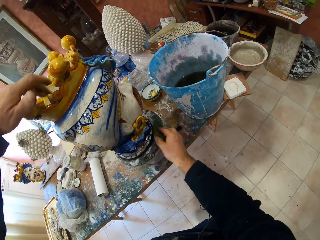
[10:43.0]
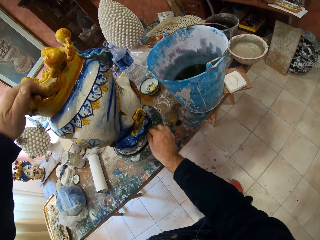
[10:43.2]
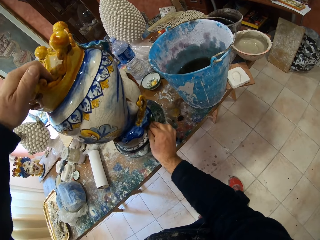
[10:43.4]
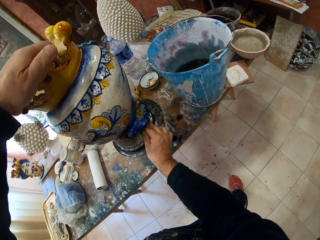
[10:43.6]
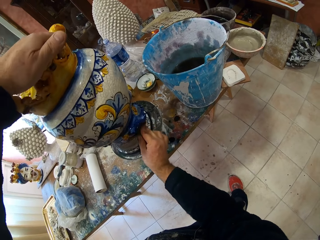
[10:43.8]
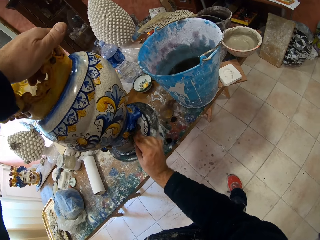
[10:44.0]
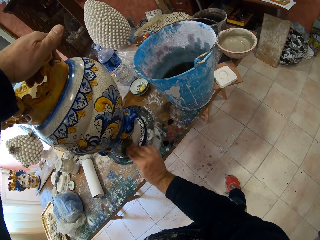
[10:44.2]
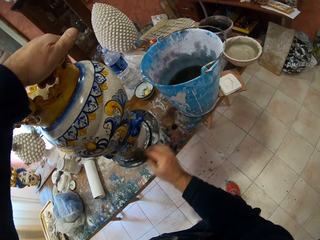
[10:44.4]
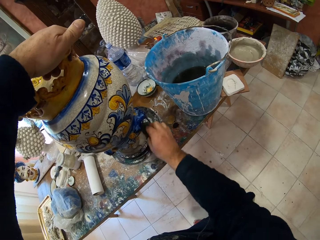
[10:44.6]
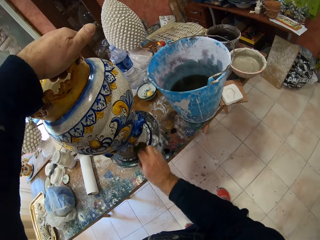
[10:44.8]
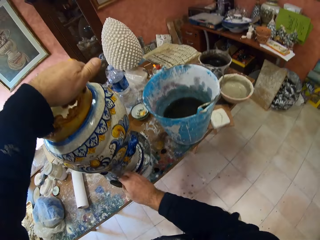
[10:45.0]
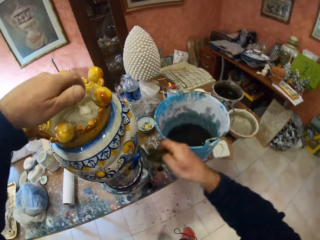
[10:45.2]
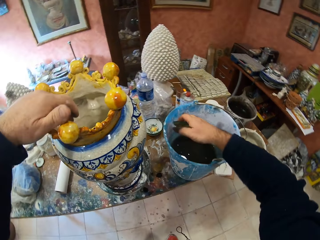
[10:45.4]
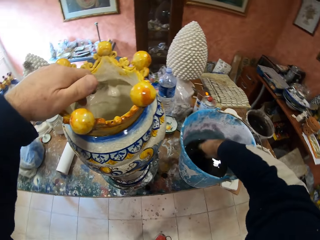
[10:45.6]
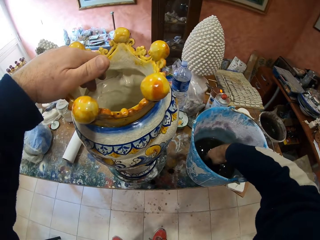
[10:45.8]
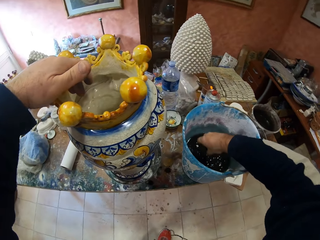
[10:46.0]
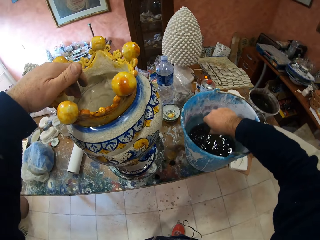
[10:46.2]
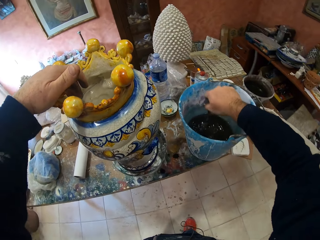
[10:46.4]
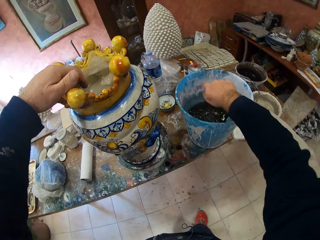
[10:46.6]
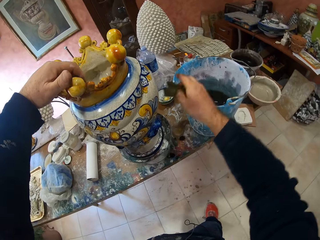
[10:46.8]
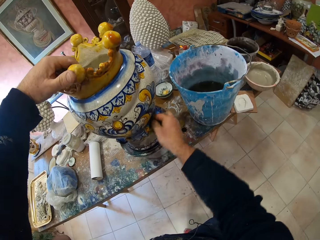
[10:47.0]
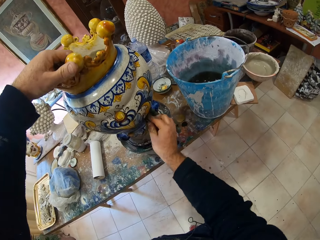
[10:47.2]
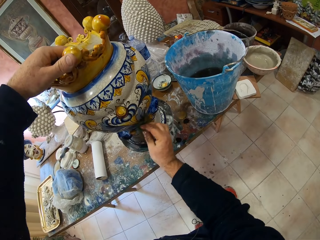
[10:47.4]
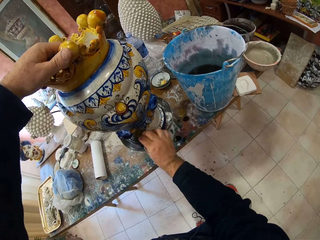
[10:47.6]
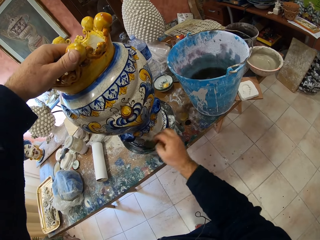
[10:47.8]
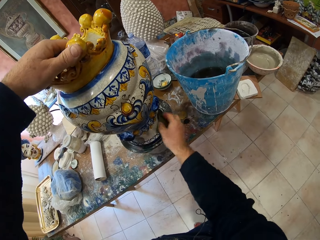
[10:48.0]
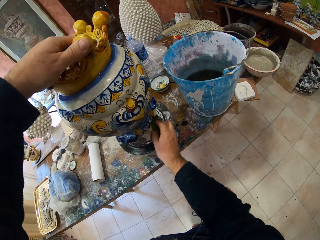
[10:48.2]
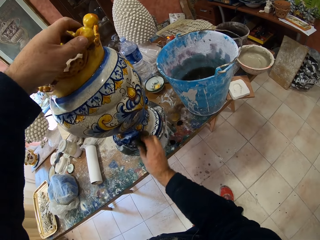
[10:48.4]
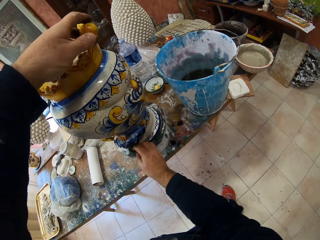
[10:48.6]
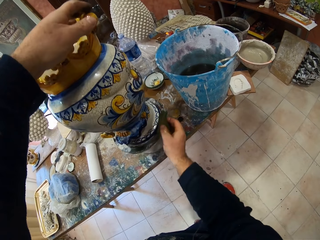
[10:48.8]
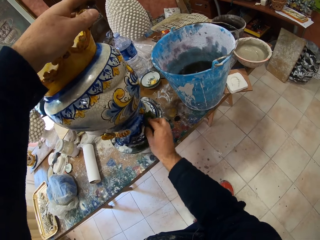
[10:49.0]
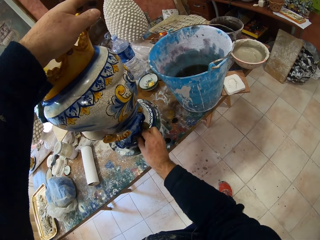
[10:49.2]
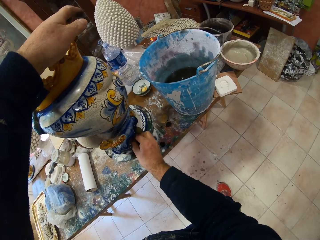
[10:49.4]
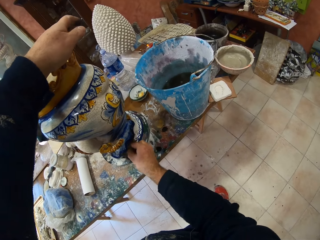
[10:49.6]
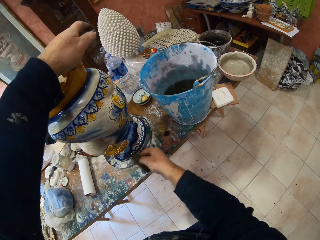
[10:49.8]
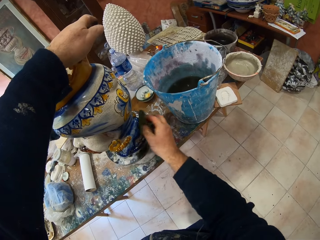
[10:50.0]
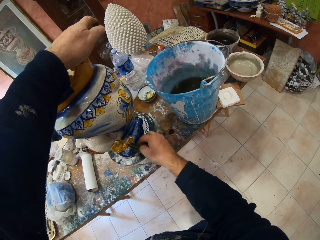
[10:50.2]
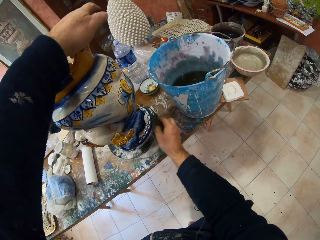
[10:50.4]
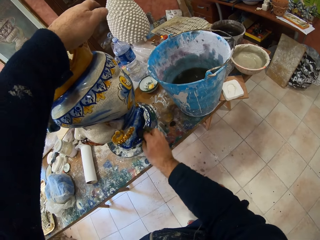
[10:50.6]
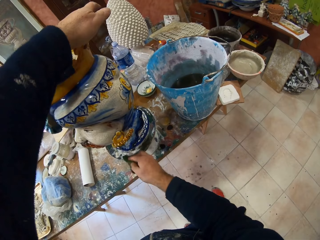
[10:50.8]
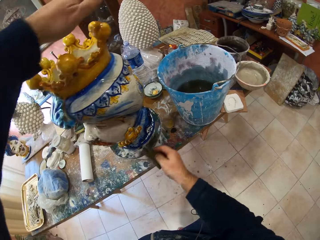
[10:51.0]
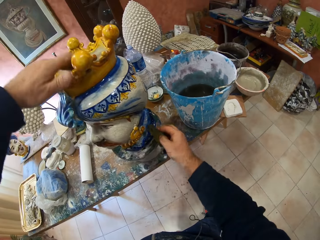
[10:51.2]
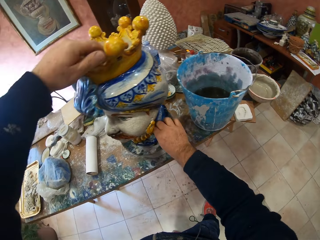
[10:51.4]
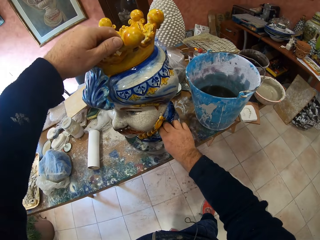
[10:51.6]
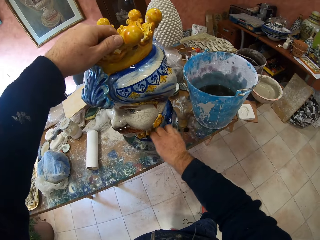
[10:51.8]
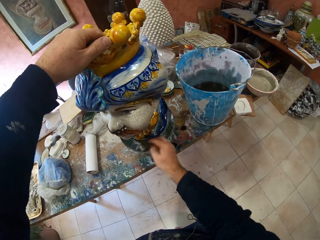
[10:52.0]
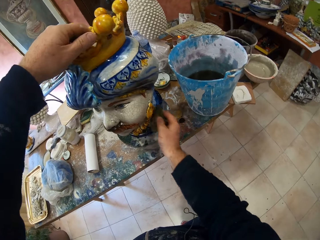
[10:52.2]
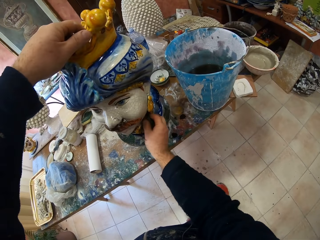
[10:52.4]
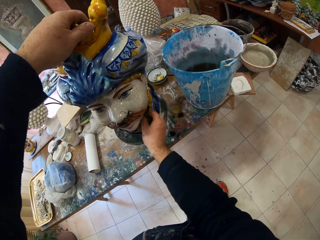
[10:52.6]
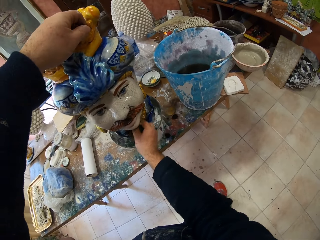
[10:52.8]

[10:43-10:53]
The camera wearer dips the fabric in the bucket. They squeeze the fabric. They wipe the vase.

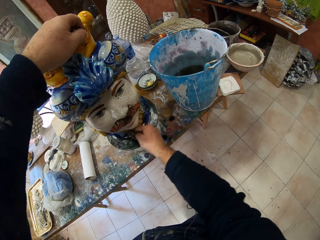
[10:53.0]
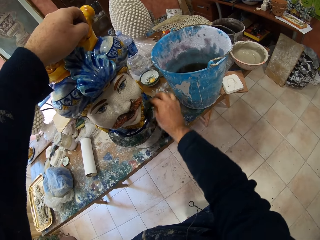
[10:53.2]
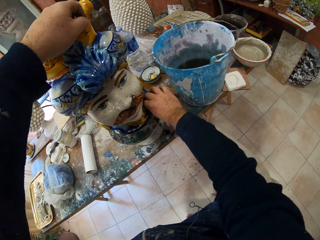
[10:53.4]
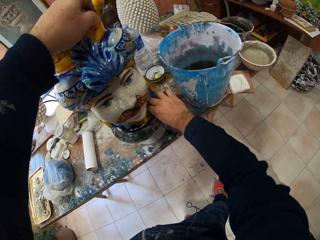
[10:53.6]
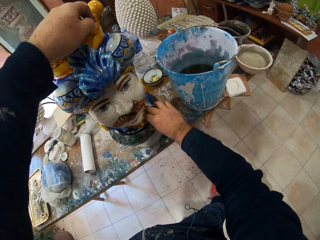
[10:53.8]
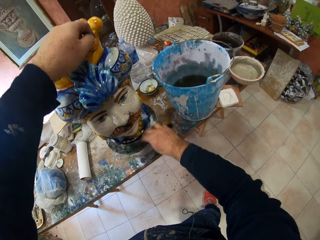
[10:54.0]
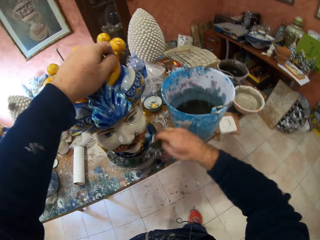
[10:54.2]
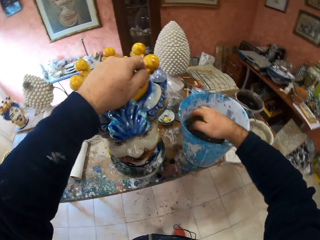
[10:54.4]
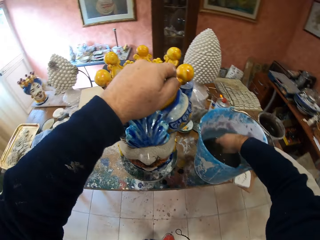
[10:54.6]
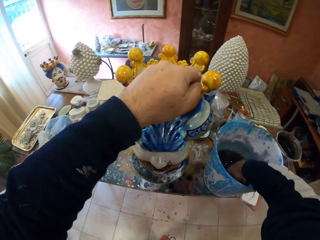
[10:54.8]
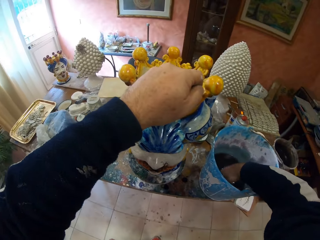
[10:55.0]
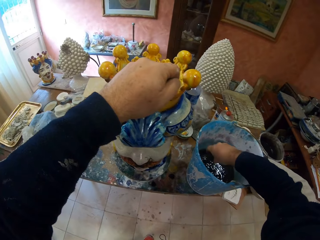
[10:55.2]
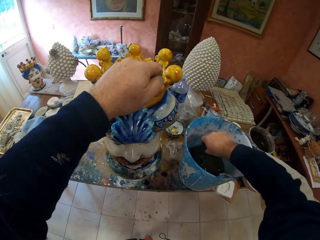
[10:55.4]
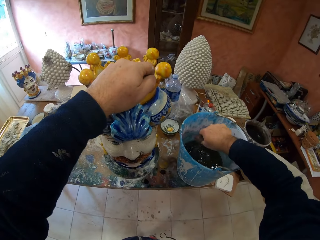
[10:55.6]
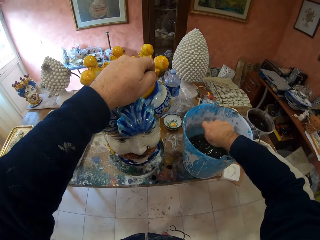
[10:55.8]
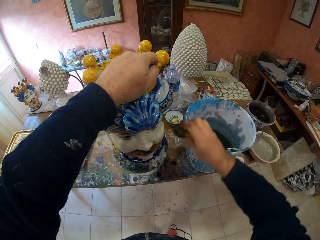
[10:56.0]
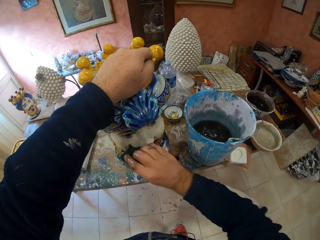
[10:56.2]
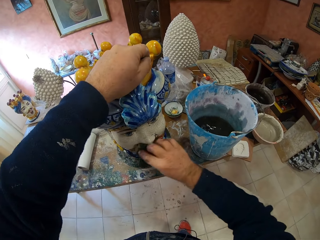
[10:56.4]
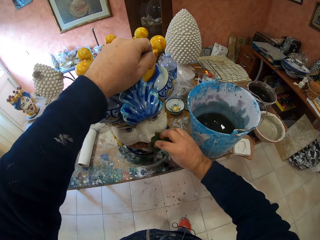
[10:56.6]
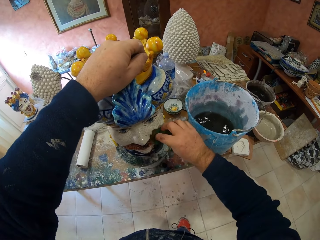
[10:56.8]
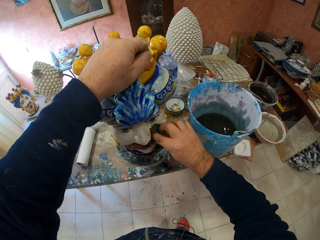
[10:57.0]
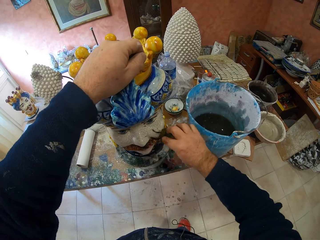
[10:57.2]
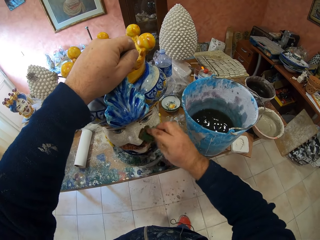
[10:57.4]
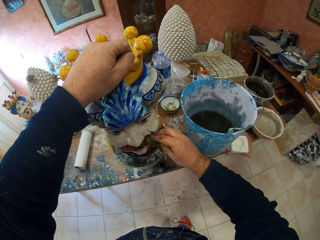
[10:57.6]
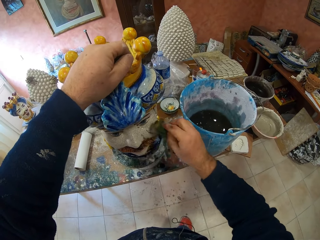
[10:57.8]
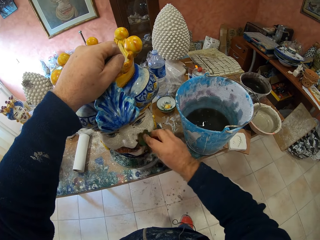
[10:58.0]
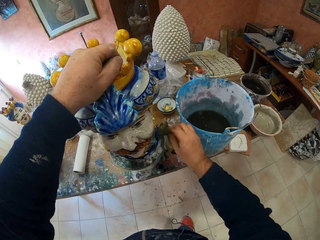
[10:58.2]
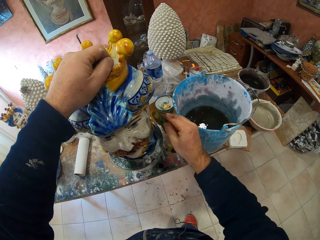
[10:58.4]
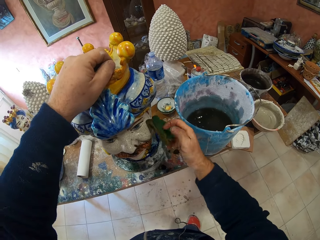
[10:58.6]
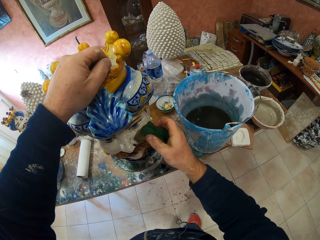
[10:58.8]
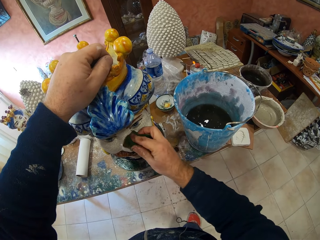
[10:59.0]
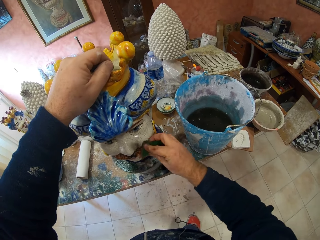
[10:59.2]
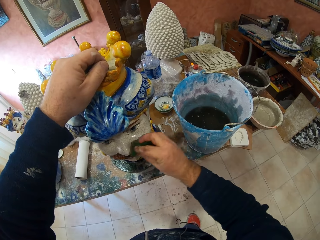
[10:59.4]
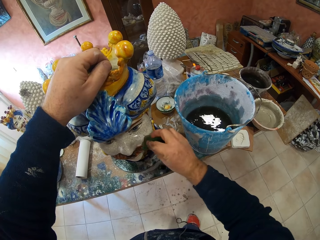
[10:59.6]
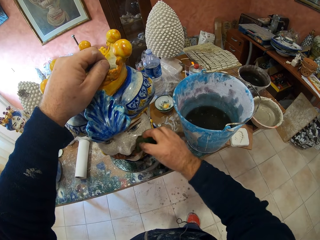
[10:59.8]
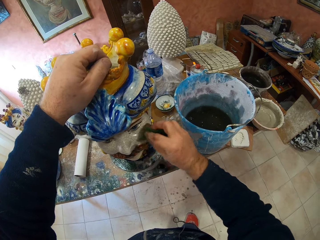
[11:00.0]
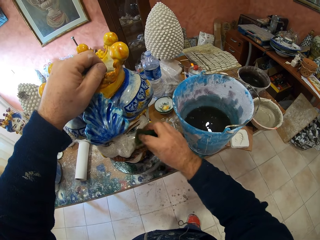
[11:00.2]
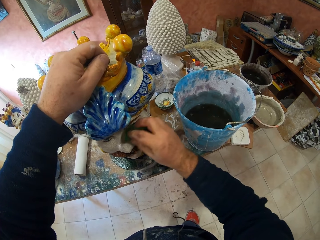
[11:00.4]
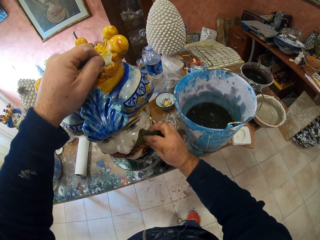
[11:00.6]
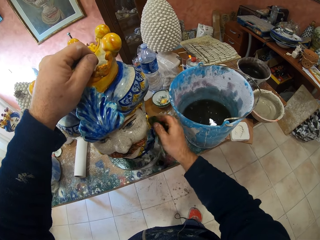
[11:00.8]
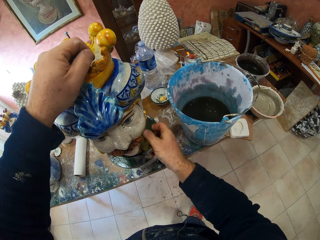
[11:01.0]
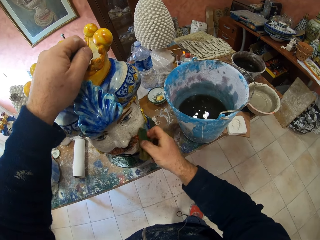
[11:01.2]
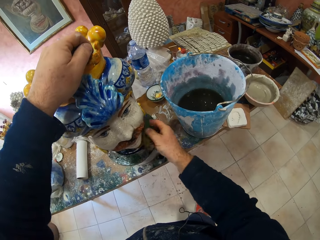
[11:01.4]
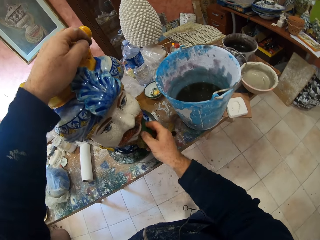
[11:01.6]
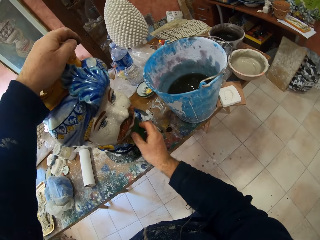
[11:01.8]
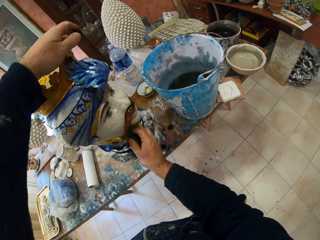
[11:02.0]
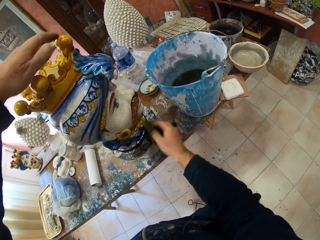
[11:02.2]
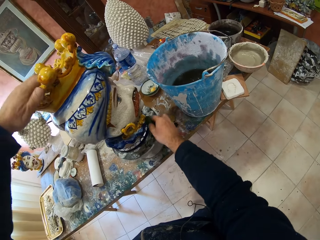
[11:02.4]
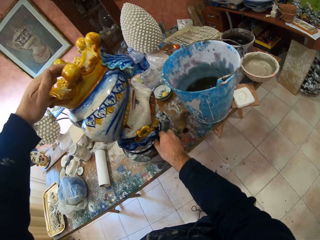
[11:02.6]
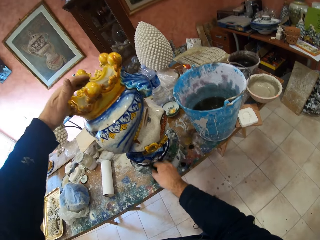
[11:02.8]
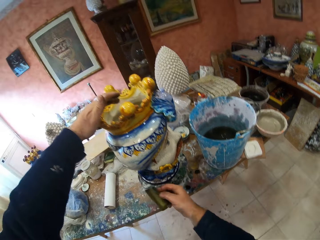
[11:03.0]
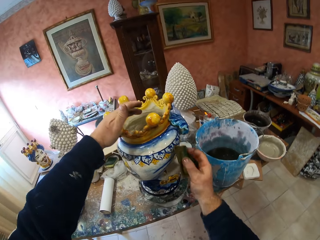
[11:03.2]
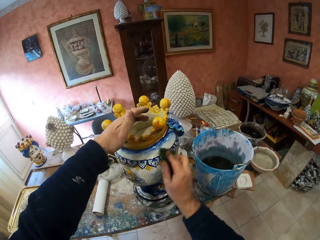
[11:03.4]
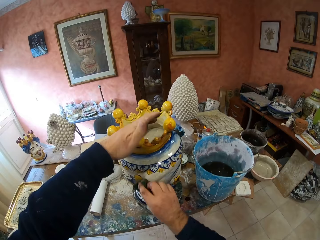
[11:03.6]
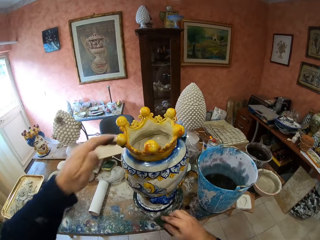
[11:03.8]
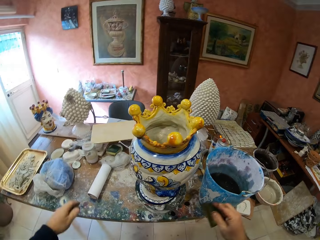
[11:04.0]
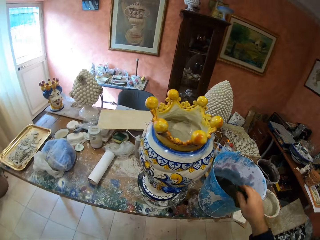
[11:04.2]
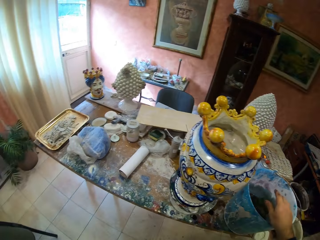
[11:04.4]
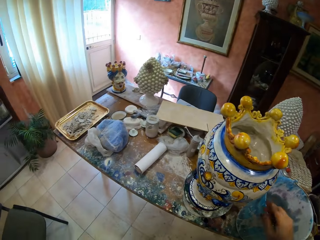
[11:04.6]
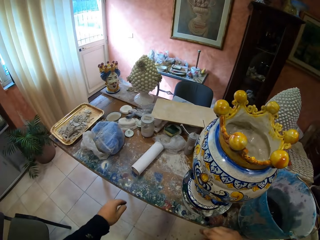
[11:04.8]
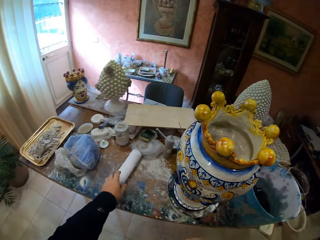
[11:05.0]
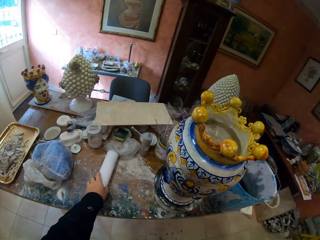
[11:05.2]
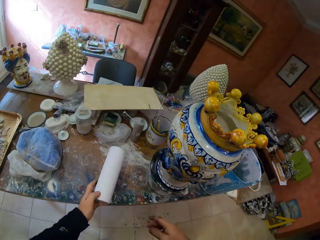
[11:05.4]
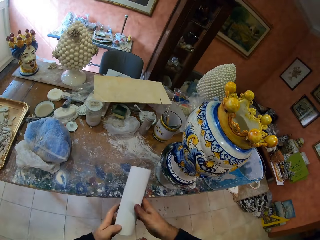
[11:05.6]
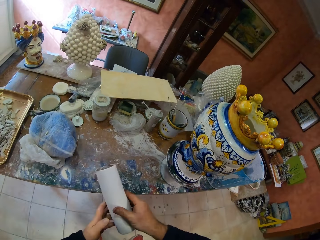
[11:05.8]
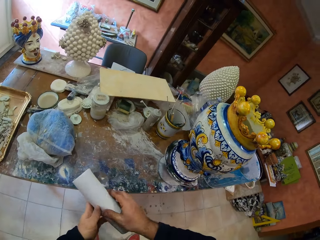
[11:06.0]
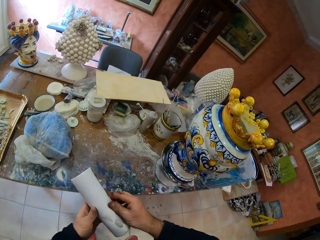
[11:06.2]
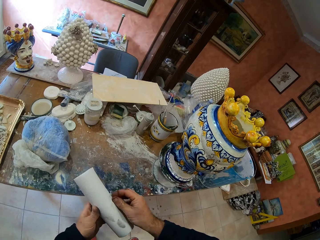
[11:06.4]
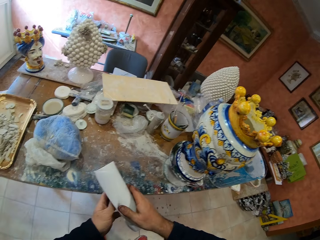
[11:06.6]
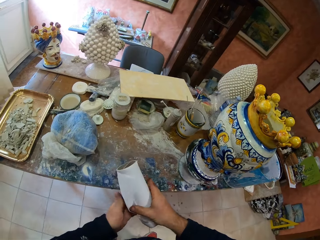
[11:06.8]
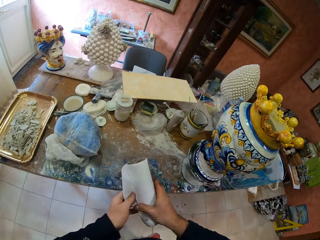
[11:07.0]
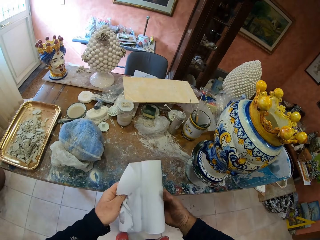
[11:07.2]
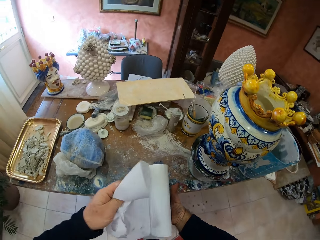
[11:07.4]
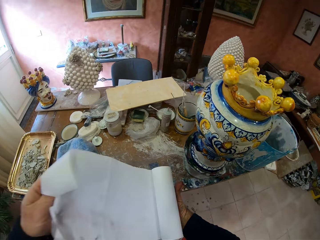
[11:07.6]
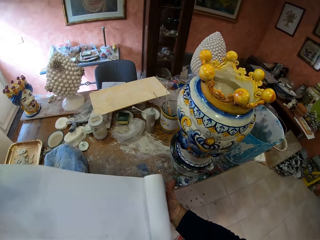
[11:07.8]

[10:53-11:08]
The camera wearer dips the fabric or scraper in the vase. They squeeze the fabric. They wipe the vase. They dip the scraper in the water. They drop the fabric in the bucket. They take a serviette roll and unwrap the serviette roll.
